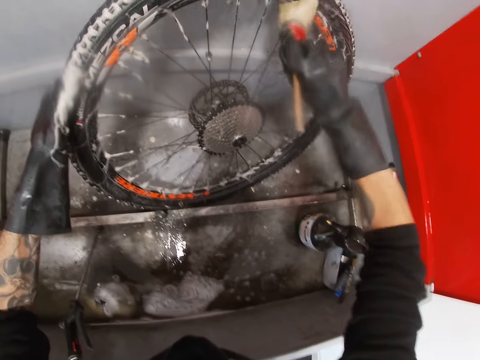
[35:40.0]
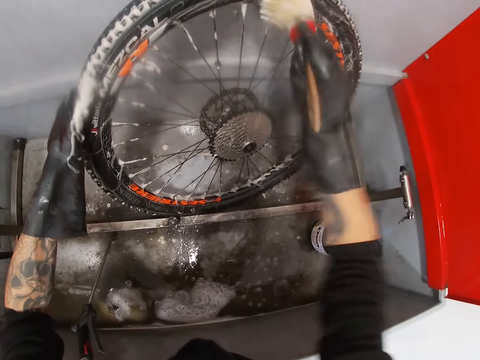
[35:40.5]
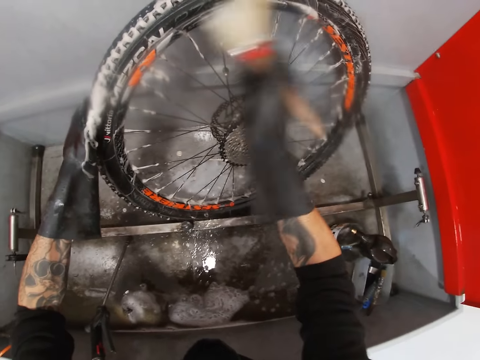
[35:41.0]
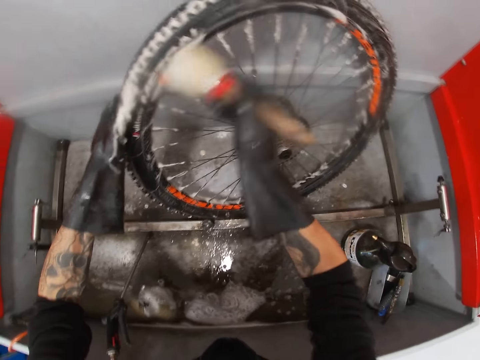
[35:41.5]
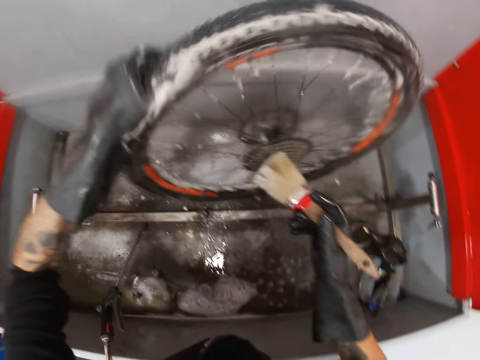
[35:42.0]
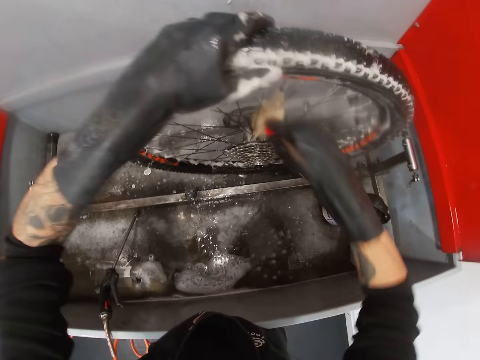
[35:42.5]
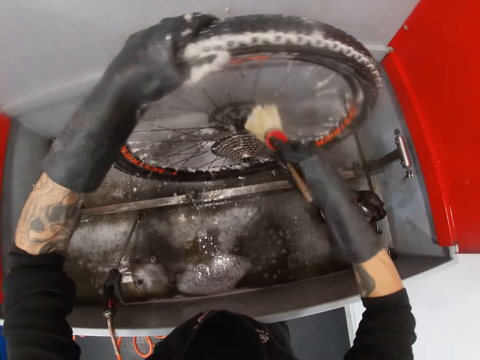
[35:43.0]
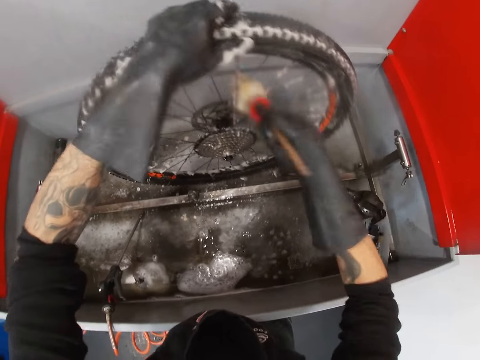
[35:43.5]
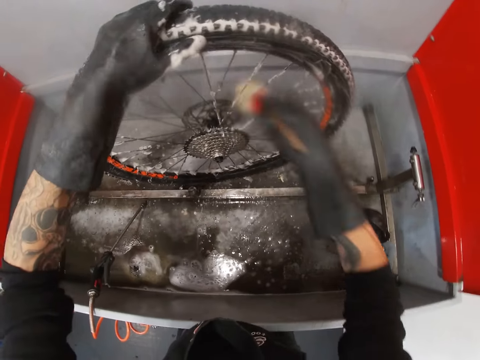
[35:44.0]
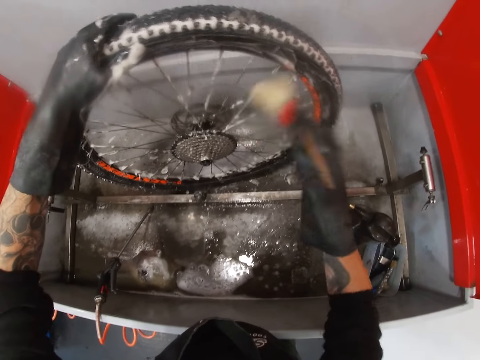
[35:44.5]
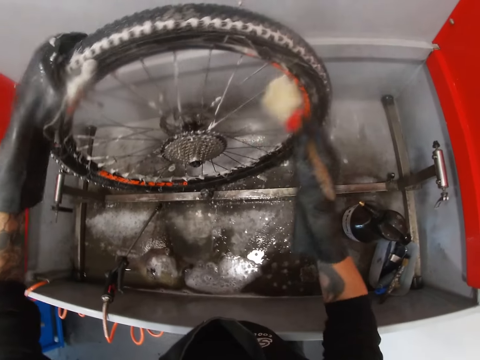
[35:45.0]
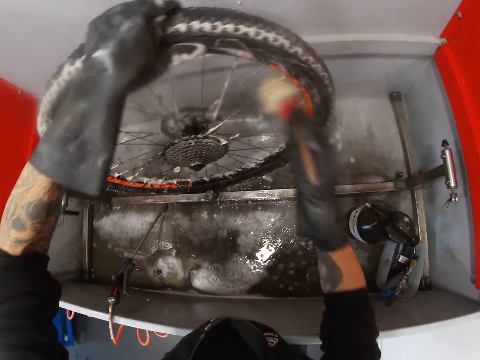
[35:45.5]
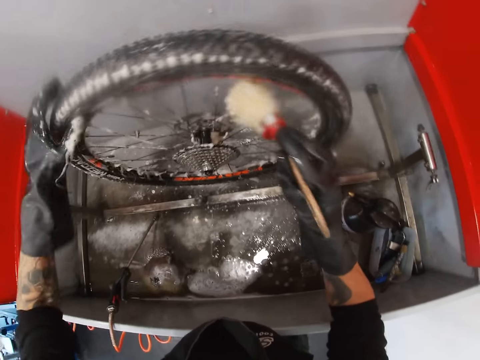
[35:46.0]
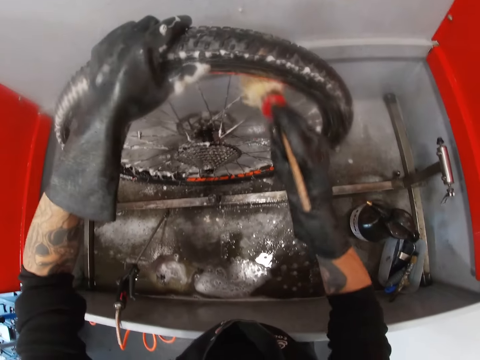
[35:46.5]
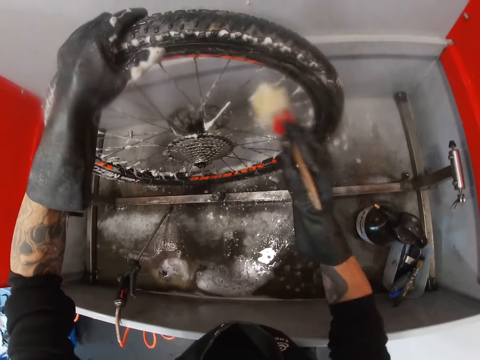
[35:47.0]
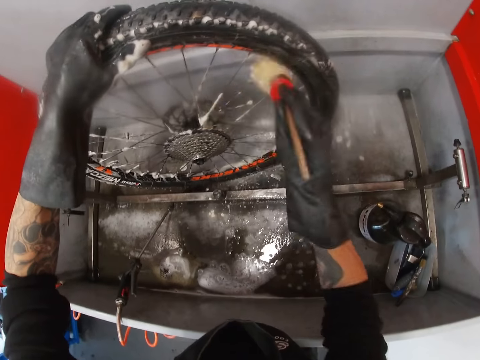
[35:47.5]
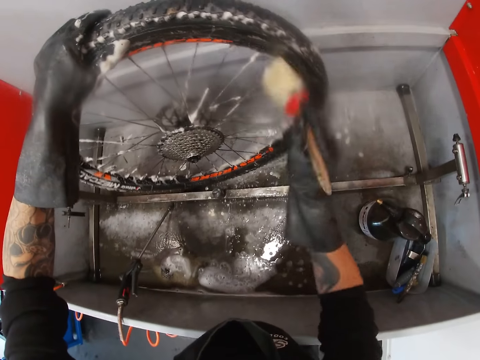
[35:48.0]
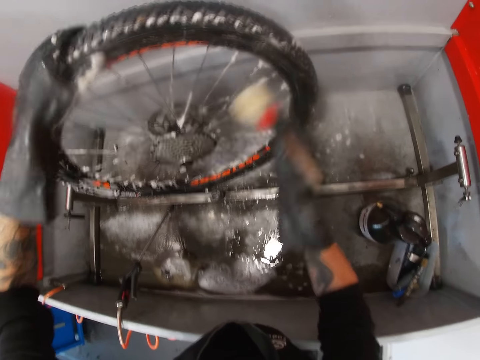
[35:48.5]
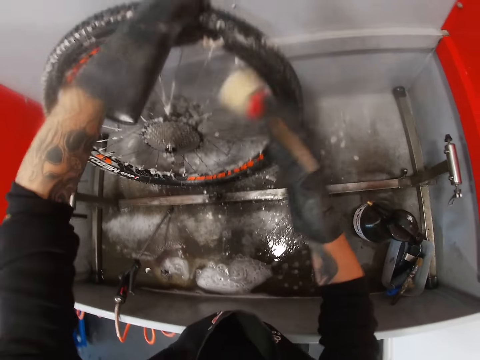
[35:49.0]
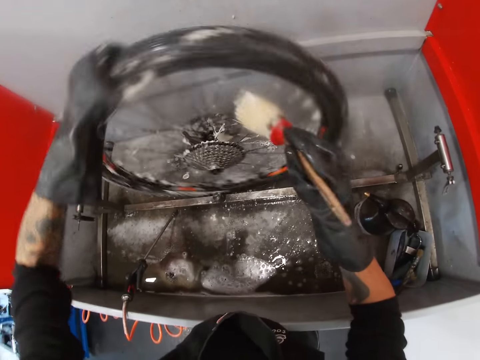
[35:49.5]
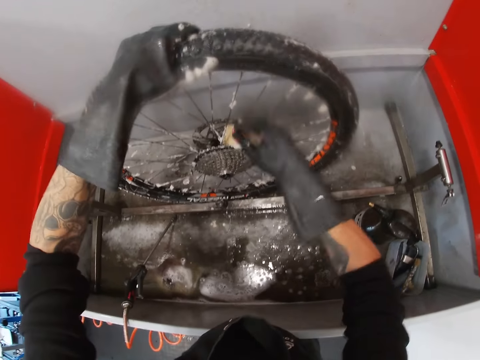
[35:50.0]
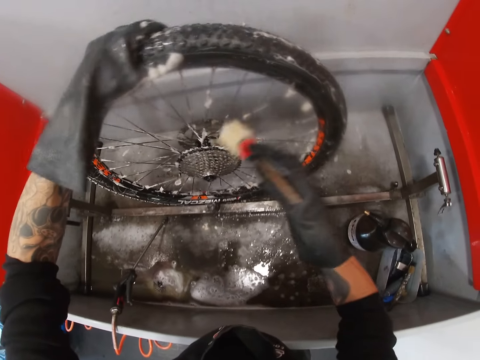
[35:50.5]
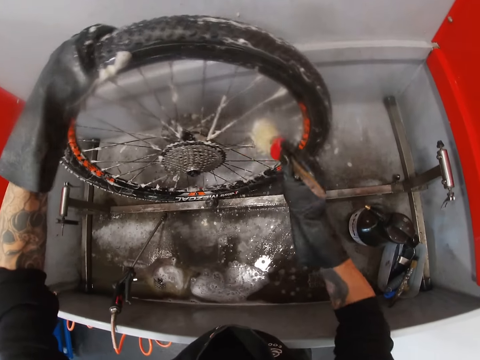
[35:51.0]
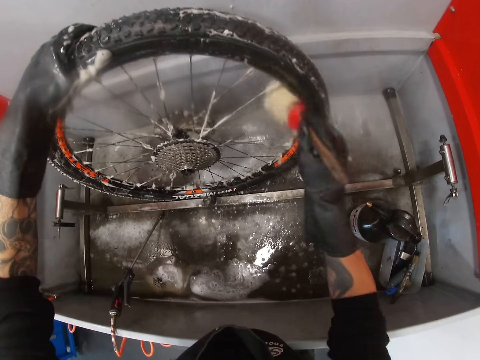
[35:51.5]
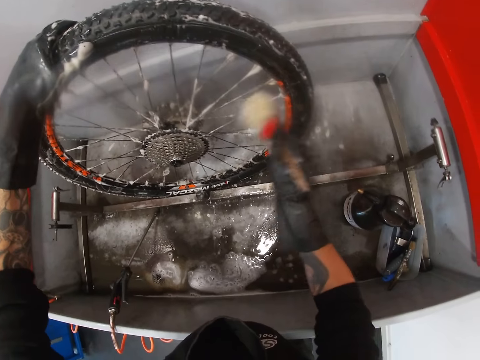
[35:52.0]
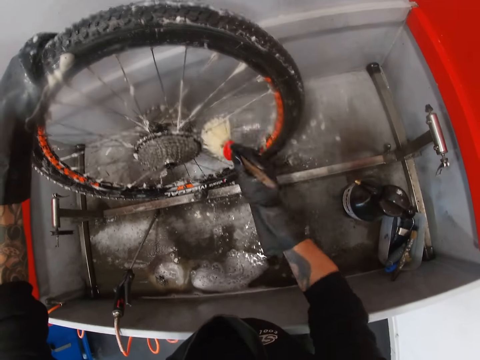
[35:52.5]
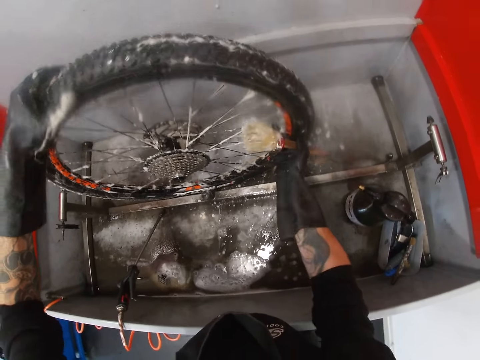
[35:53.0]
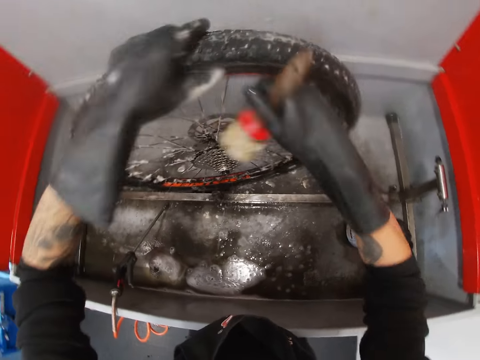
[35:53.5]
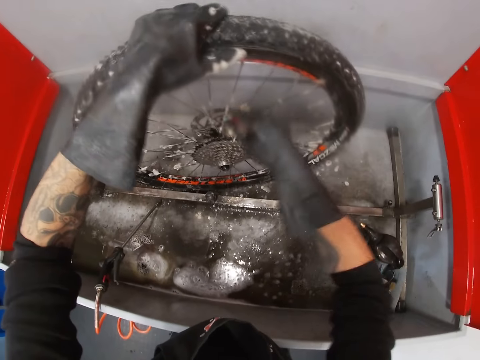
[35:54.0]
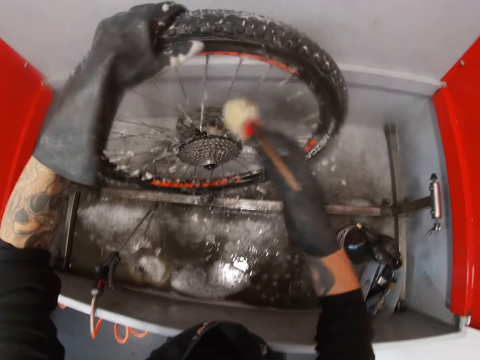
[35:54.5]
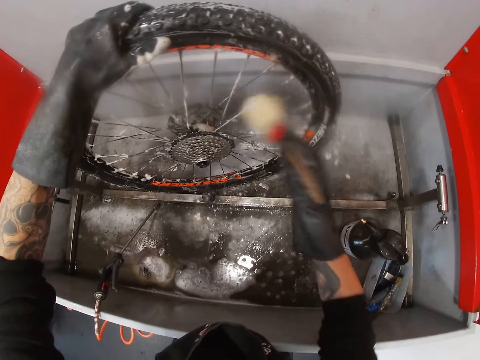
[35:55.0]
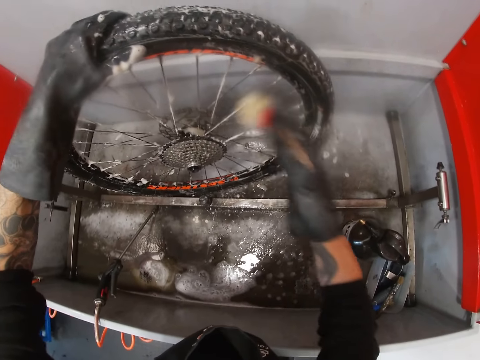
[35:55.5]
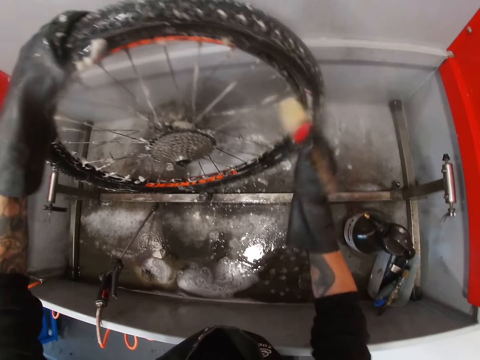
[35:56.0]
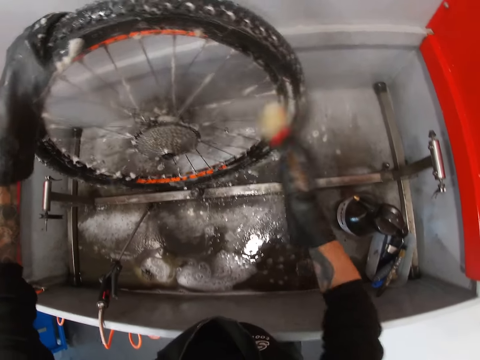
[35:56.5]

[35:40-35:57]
The camera wearer moves the bicycle tire with his left hand. He washes the bicycle tire with the brush in his right hand. He moves the bicycle tire with his left hand. He washes the bicycle tire with the brush in his right hand. He moves the bicycle tire with his left hand. He washes the bicycle tire with the brush in his right hand. He moves the bicycle tire with both hands. He washes the bicycle tire with the brush in his right hand.

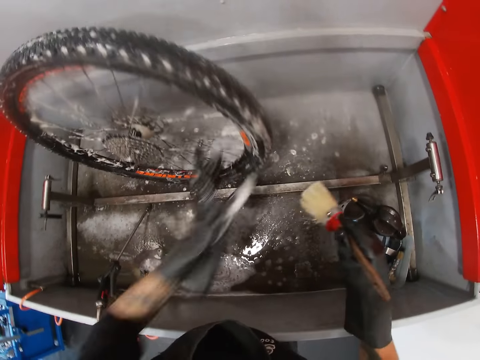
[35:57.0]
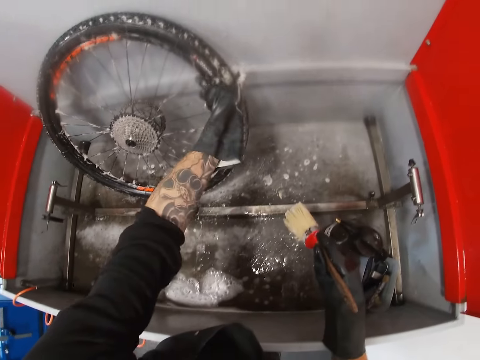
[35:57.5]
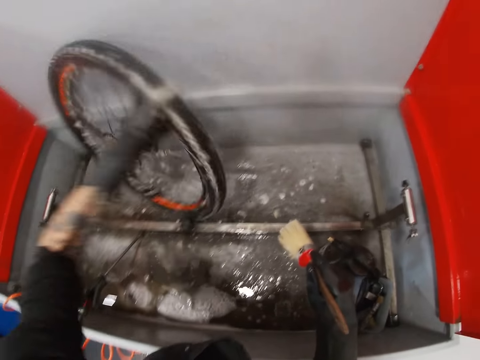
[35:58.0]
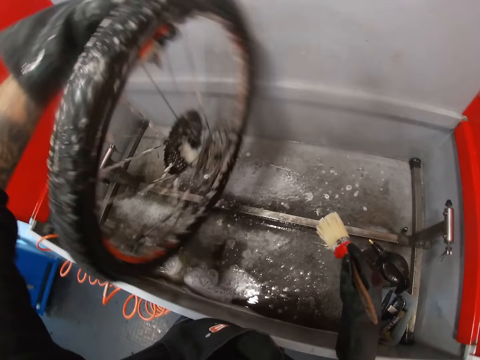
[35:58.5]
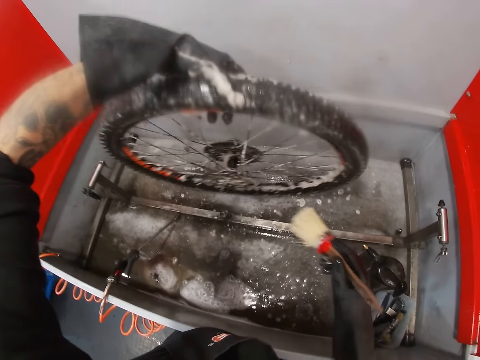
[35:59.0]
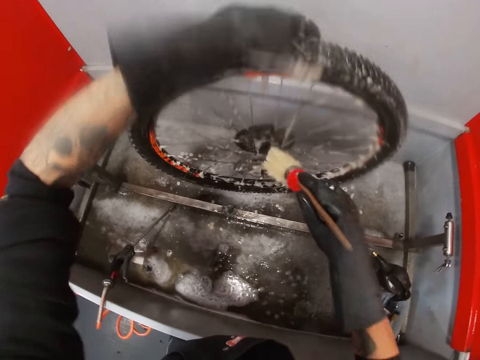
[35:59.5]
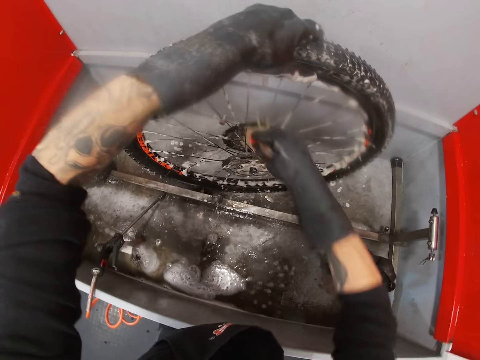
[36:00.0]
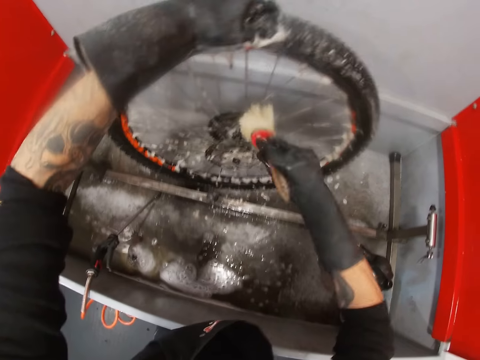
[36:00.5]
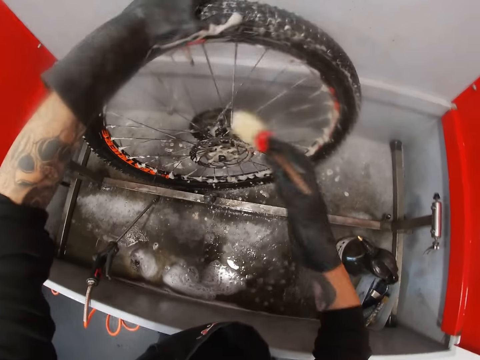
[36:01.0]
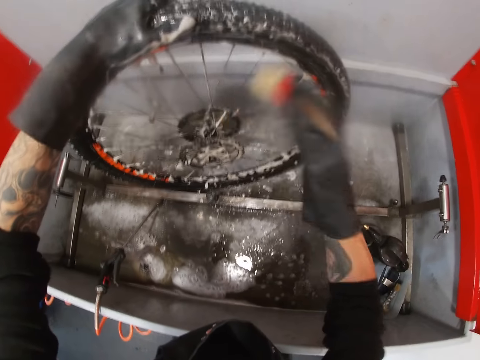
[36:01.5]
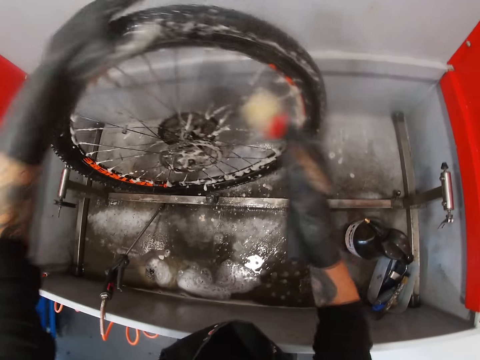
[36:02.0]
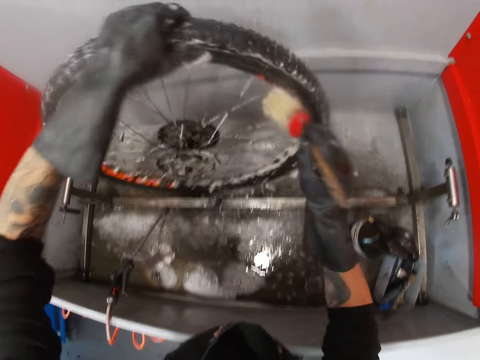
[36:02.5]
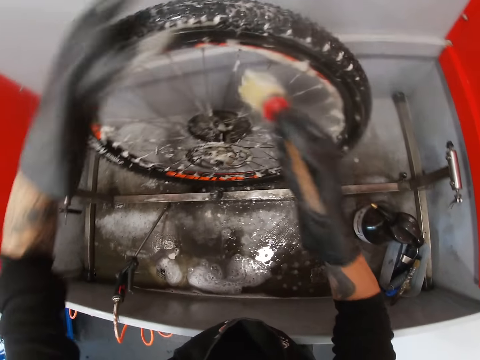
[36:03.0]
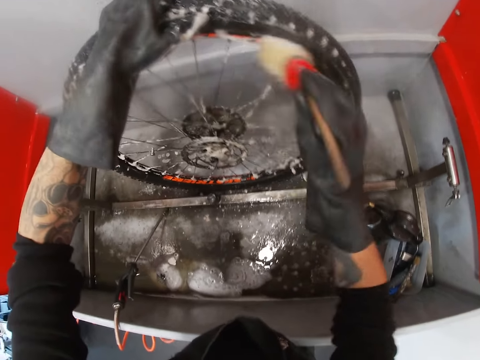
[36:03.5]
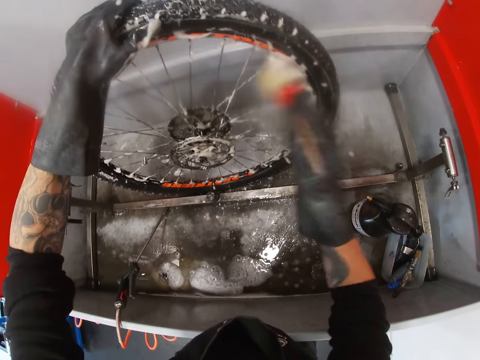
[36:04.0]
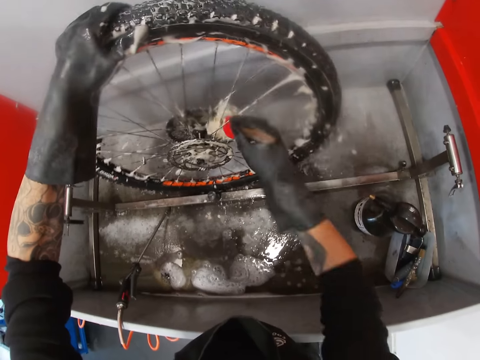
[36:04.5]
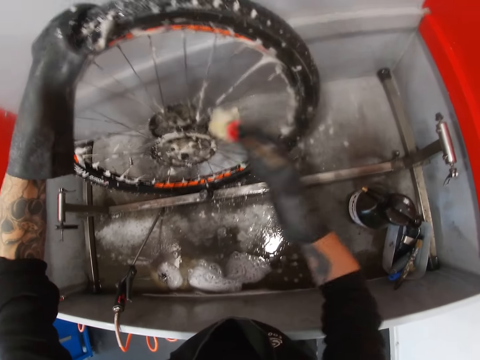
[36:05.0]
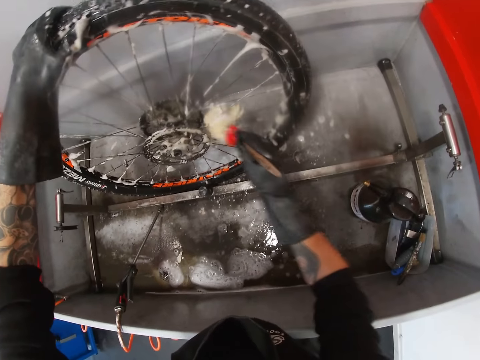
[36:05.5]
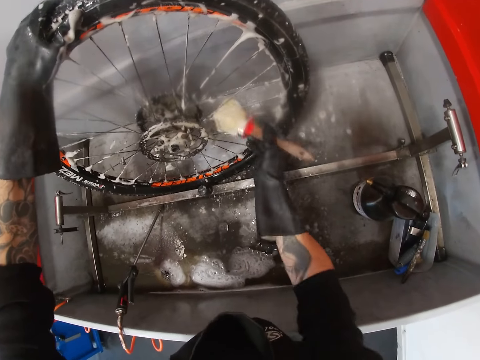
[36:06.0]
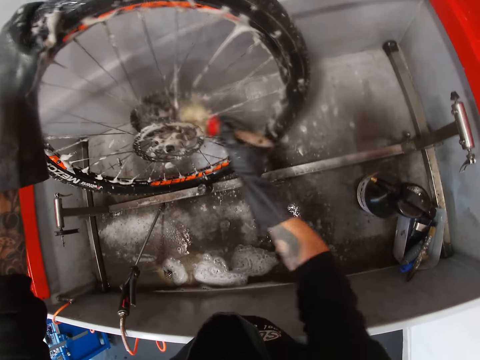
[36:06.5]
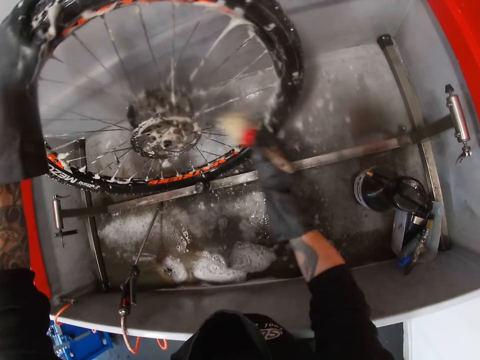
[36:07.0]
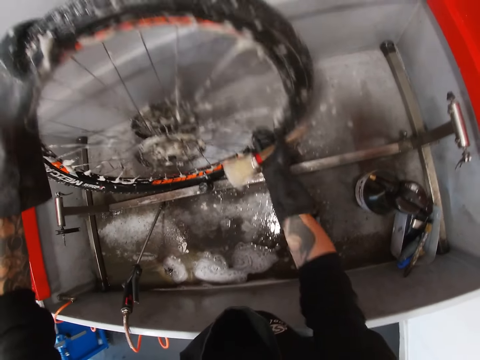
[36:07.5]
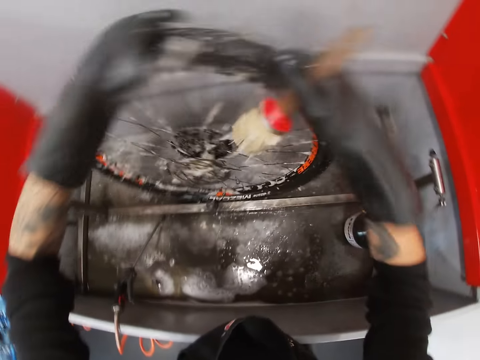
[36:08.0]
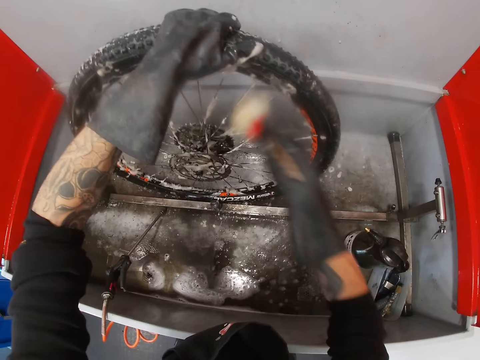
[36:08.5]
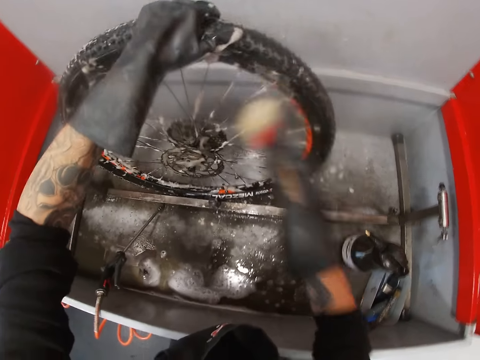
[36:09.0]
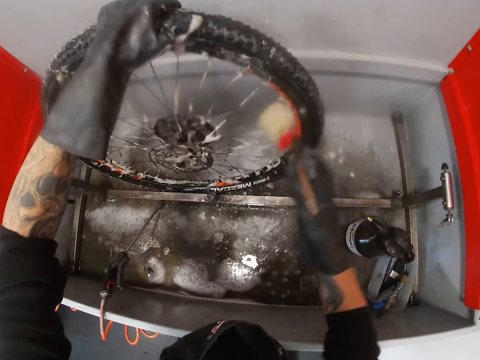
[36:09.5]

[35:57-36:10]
The camera wearer moves the bicycle tire with both hands. He holds the wheel. He washes the bicycle tire with the brush in his right hand. He moves the bicycle tire with both hands. He washes the bicycle tire with the brush in his right hand. He moves the bicycle tire with both hands. He washes the bicycle tire with the brush in his right hand.
